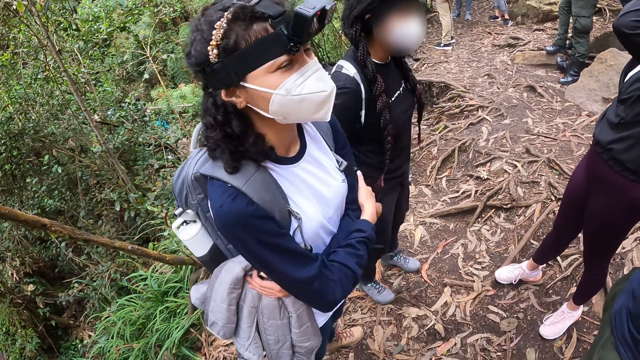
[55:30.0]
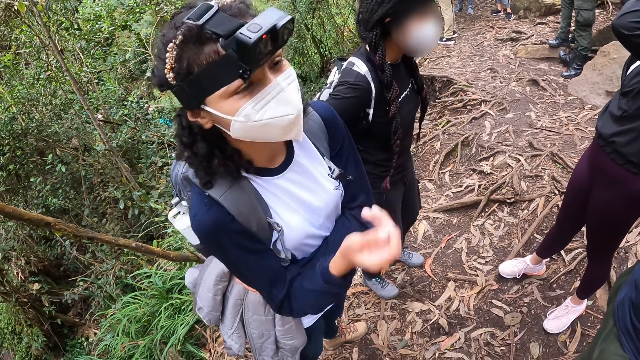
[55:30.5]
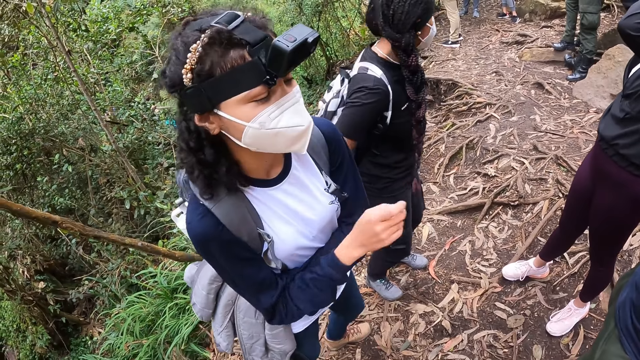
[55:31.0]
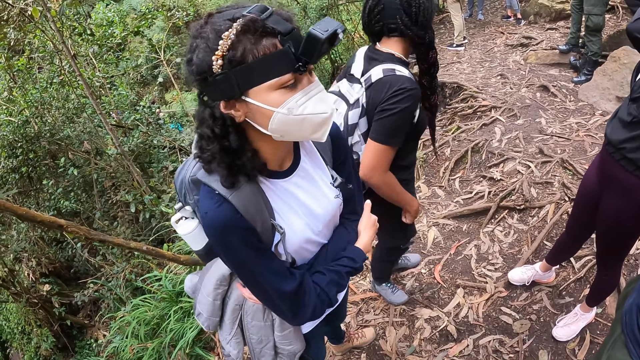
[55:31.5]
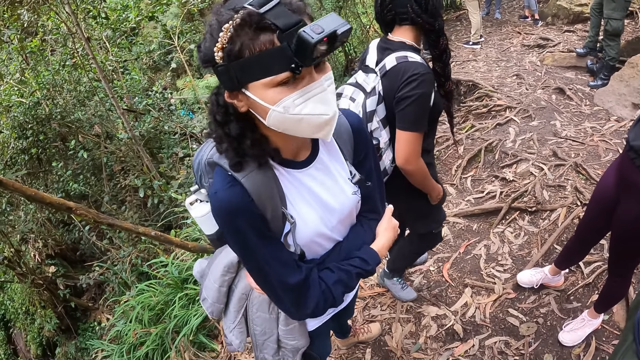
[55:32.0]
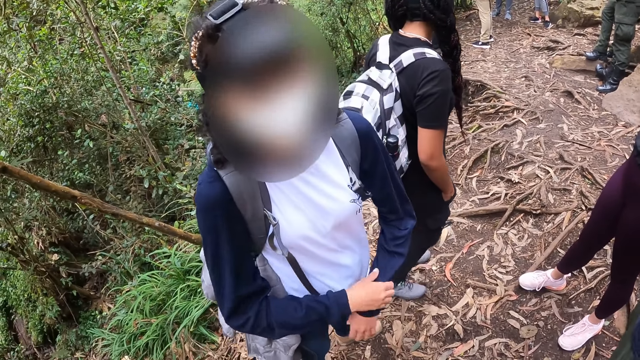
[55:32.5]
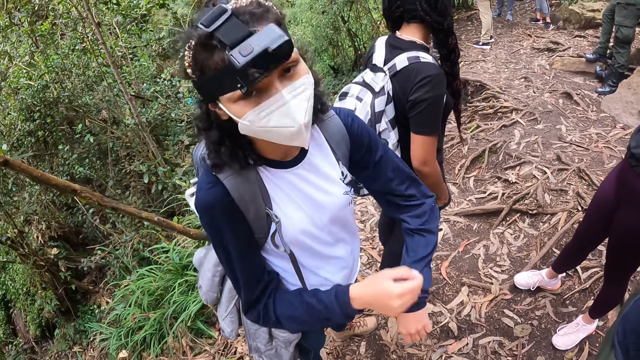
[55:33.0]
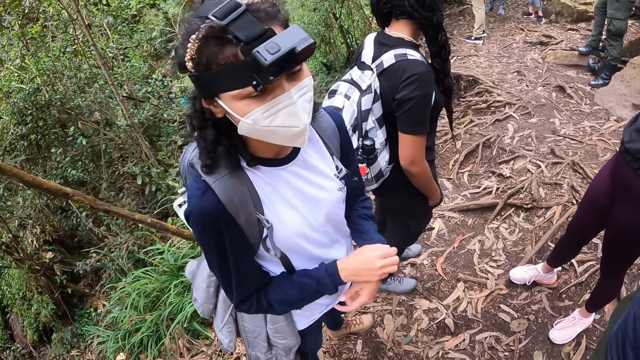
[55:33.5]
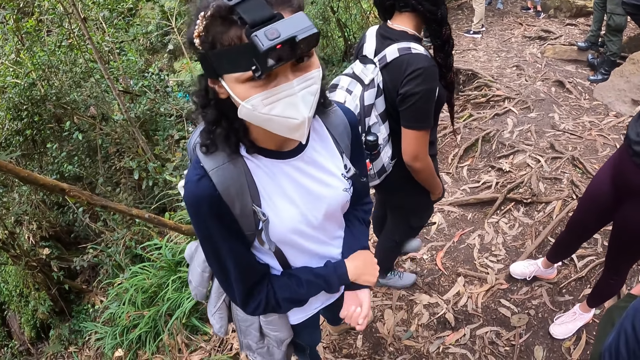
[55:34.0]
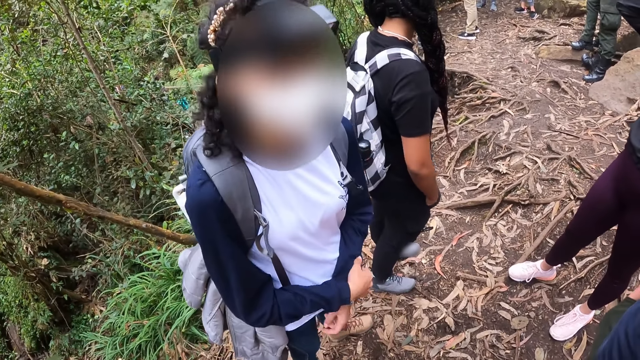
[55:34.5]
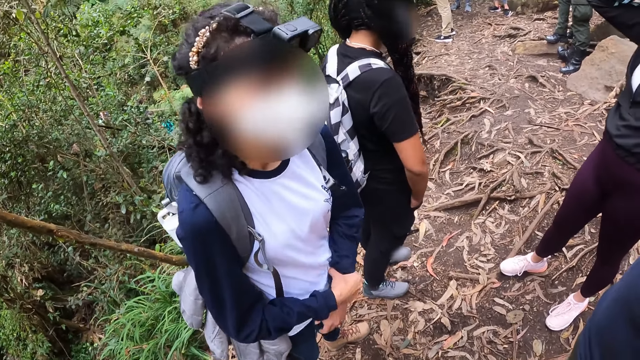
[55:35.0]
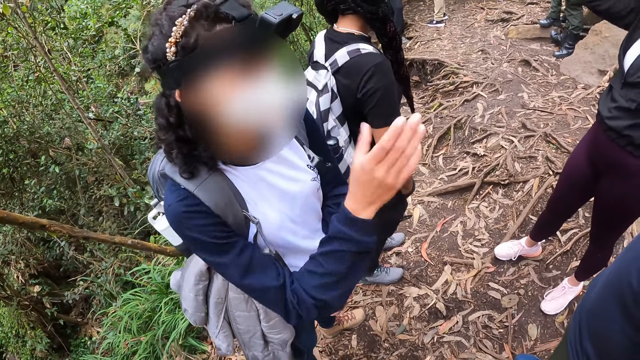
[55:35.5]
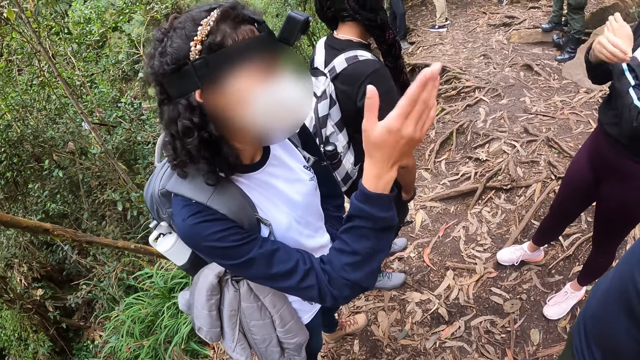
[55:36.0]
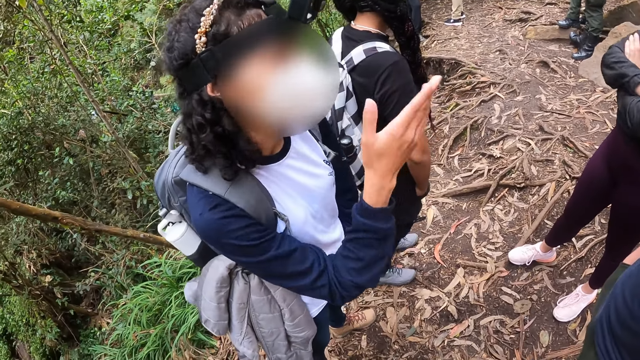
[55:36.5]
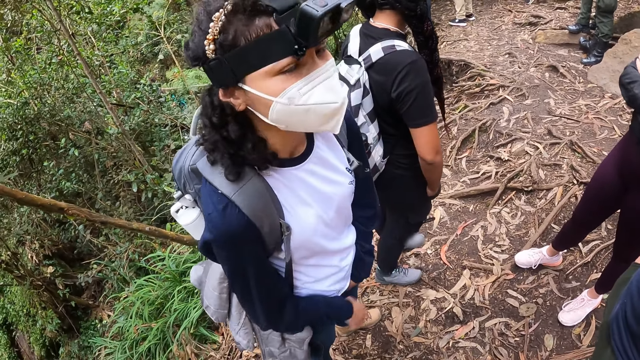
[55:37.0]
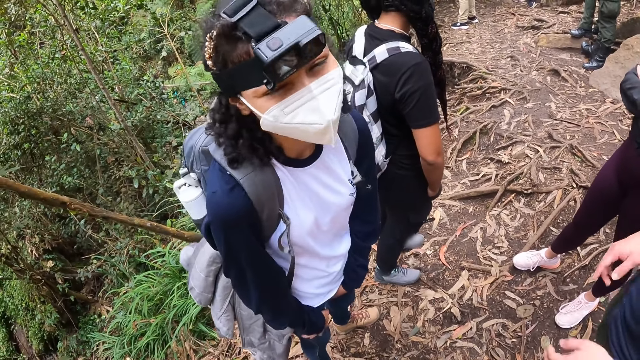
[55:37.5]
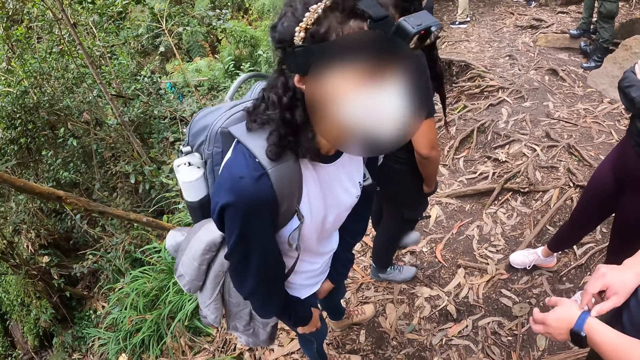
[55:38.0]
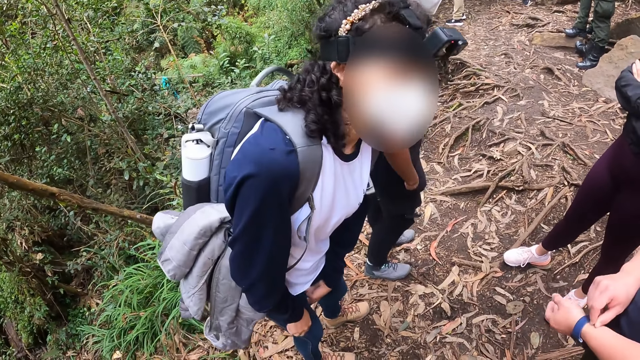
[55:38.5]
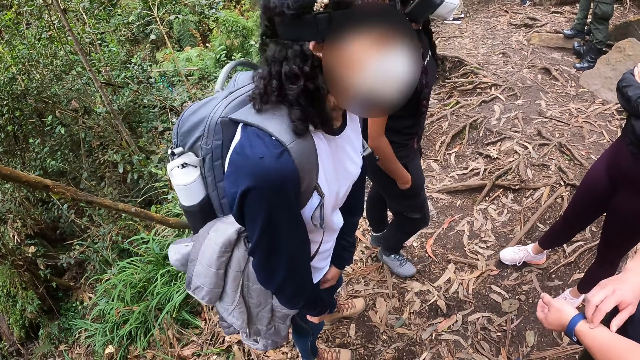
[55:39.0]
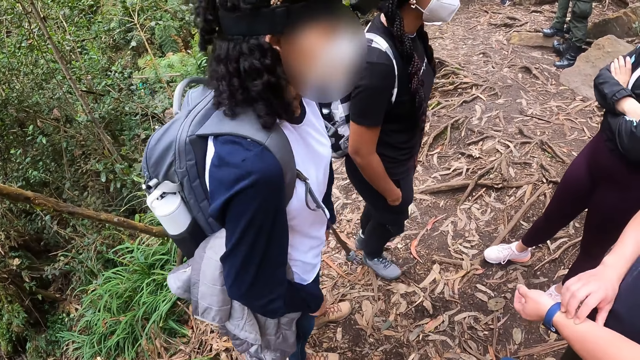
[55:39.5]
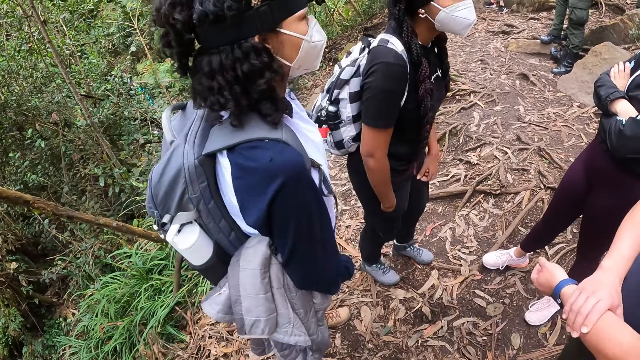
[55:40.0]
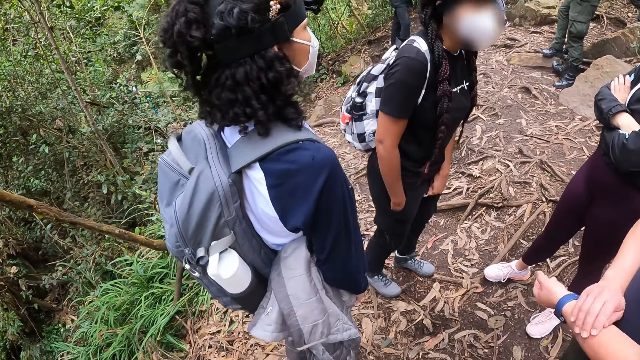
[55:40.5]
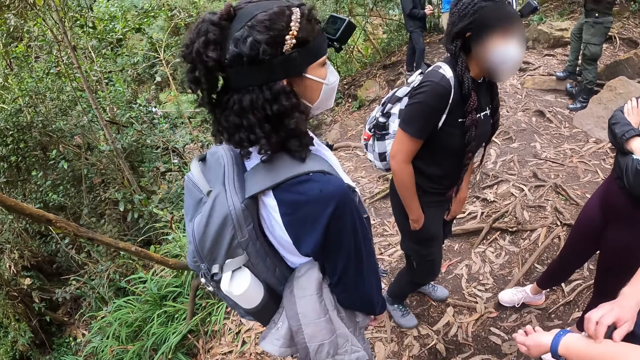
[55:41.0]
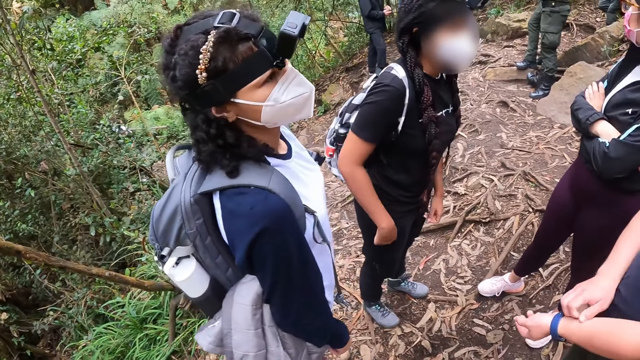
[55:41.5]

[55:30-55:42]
A woman holds her arm, separates her hand, pulls her sleeves, gestures her hand, holds her hand and gestures her hand. A man adjusts a wristwatch on his left wrist with his right hand. The woman moves her body. The man scratches his left arm with his right hand. Another woman adjusts her trousers with her left hand.

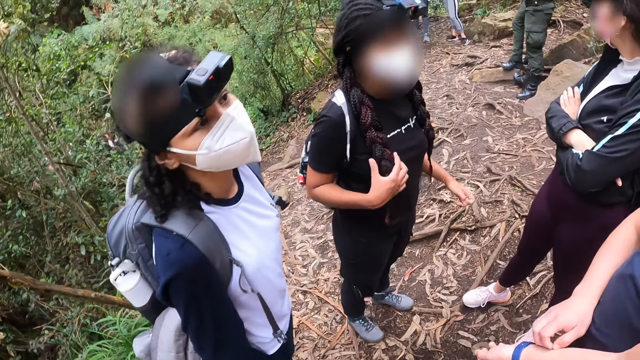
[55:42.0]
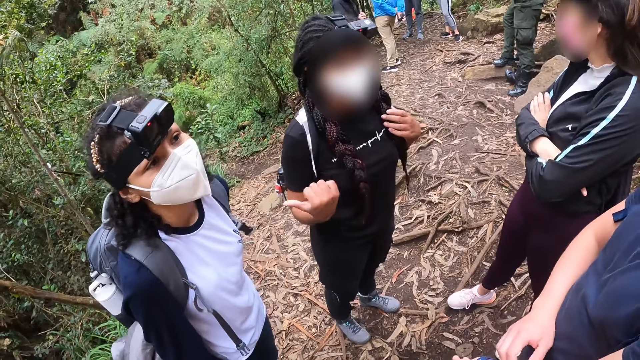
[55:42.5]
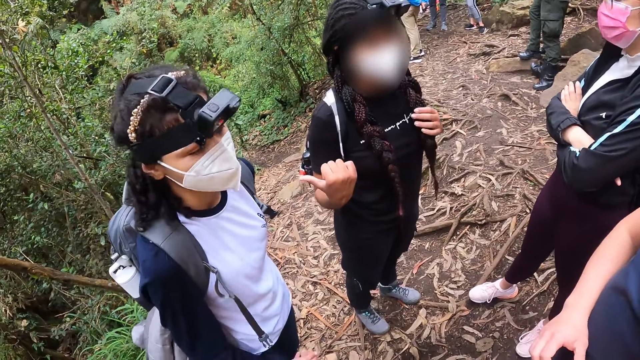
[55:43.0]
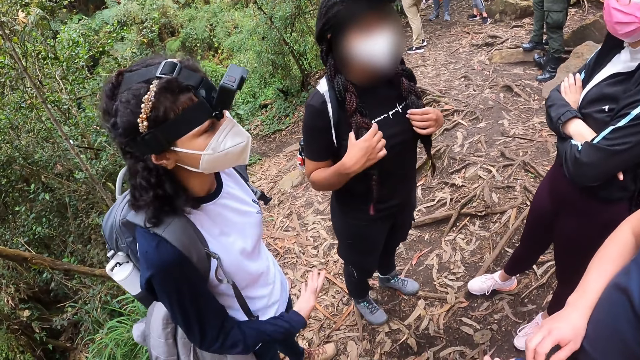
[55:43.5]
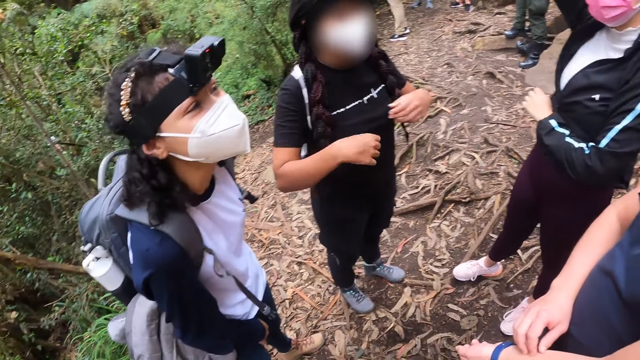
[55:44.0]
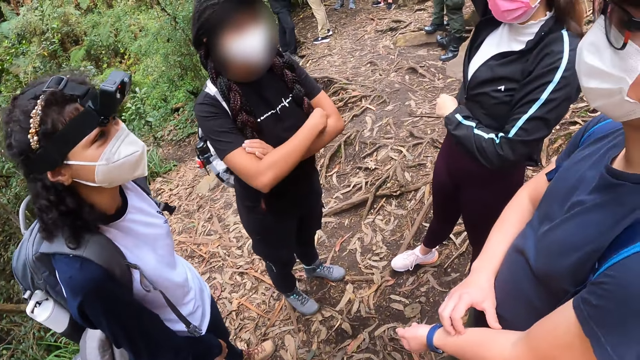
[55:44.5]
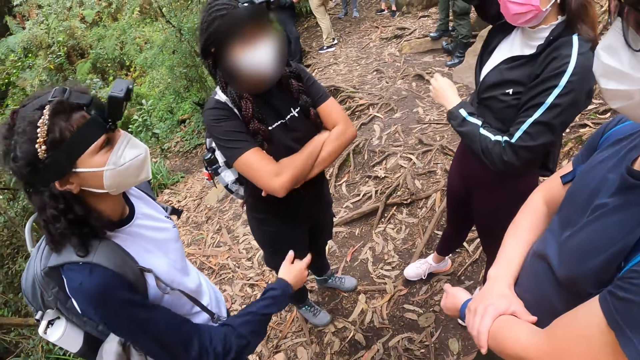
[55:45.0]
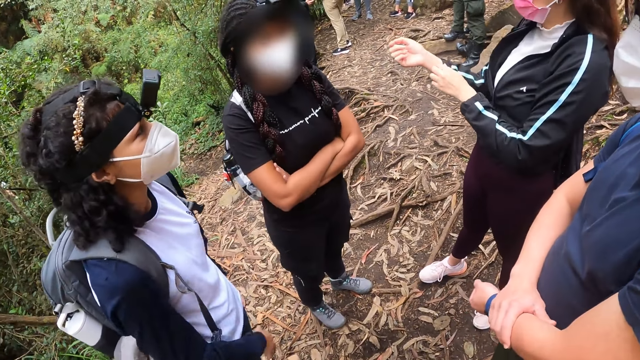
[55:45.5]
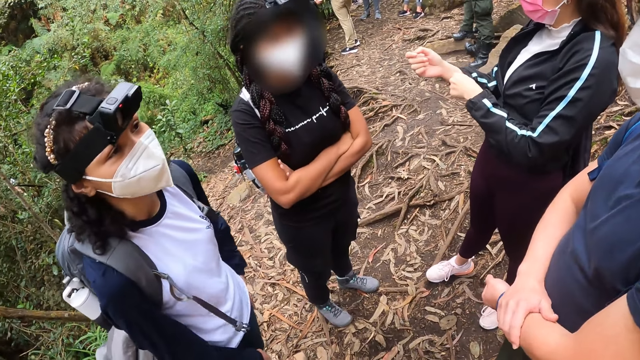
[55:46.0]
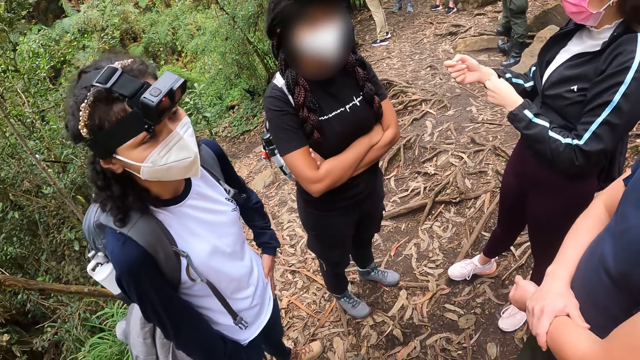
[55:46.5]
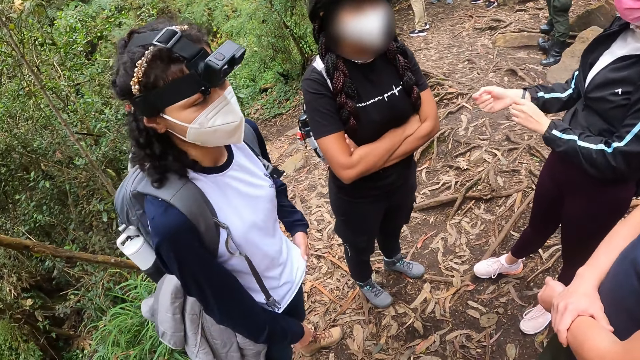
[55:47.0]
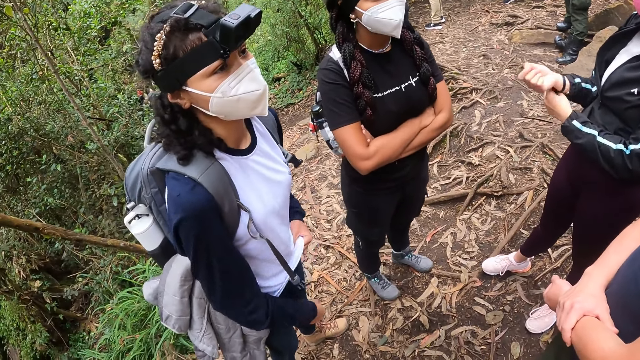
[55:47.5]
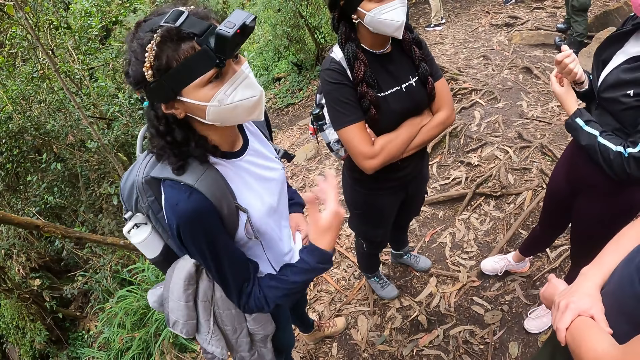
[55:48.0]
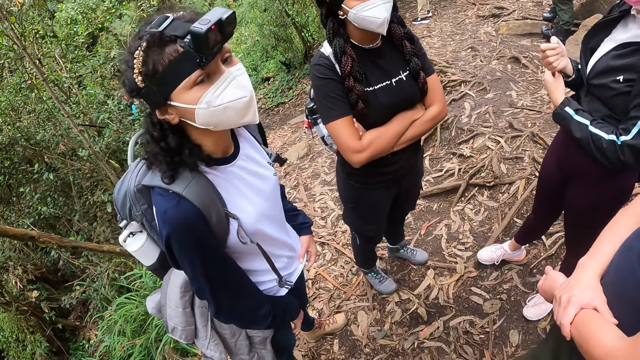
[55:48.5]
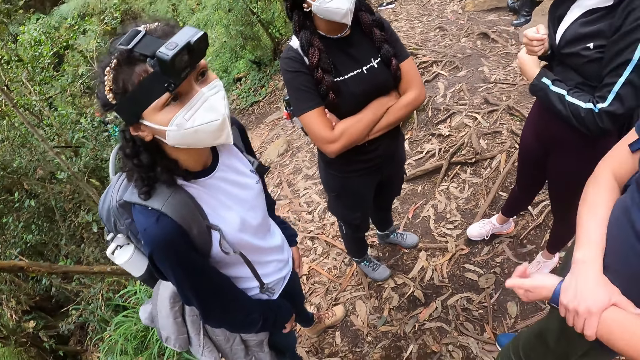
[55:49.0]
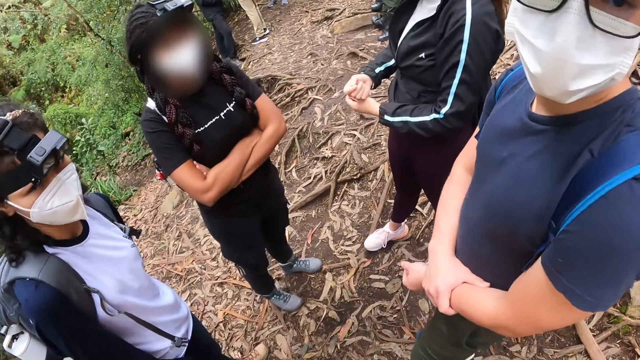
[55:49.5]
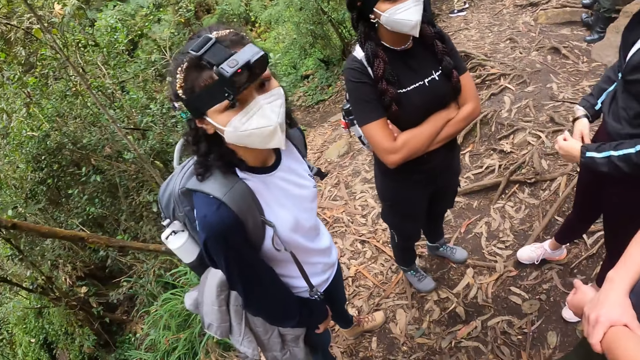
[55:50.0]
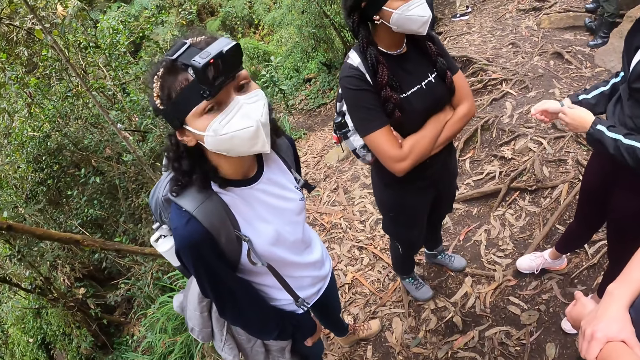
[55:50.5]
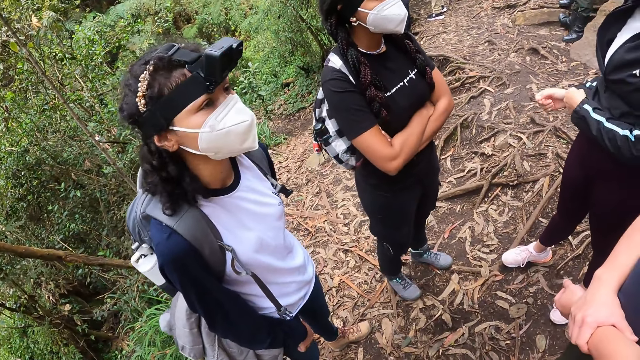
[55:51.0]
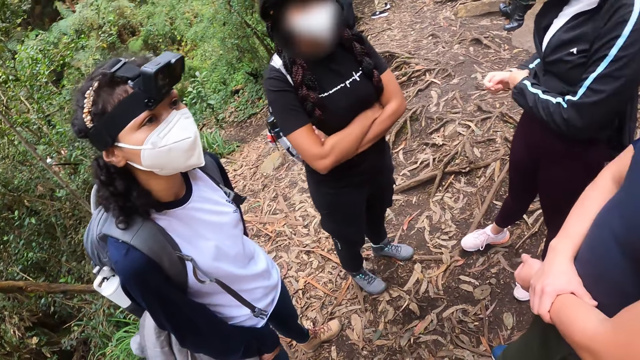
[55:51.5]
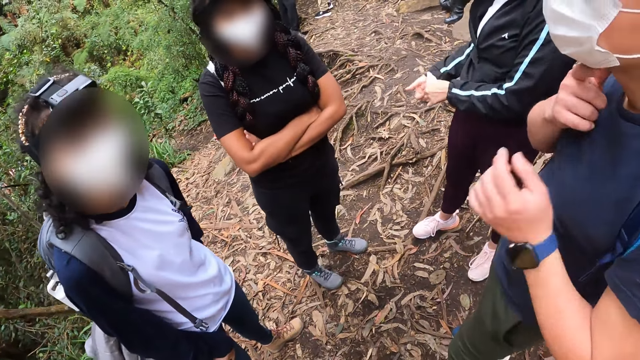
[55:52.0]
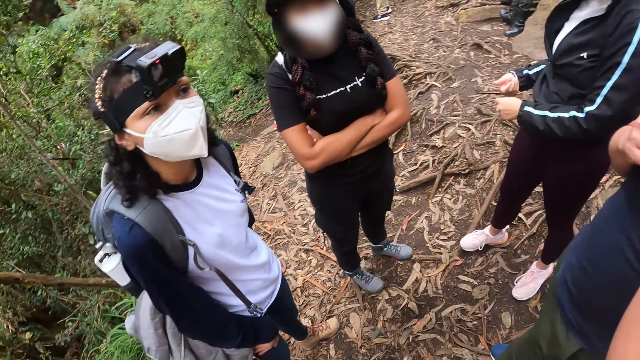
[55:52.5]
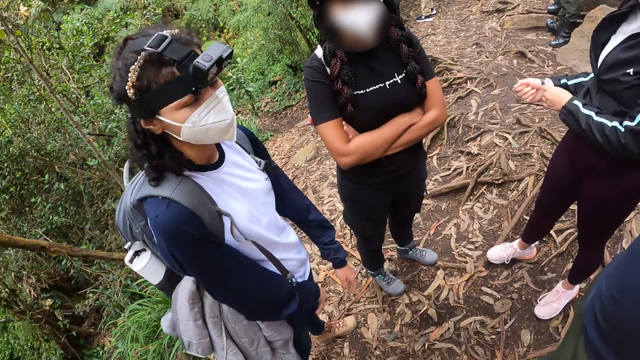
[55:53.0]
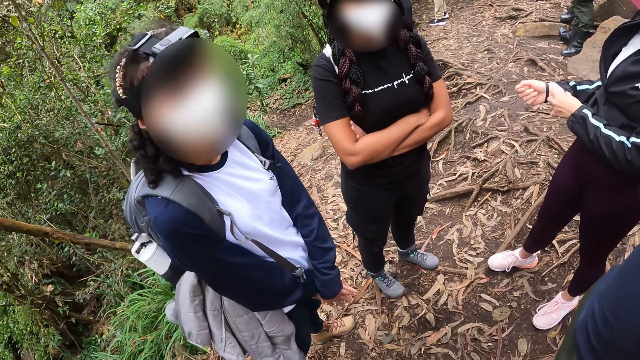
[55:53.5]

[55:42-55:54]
A woman adjusts her braids with her right hand, adjusts her braids with her left hand and adjusts her braids with her hands. Another woman gestures her hand. A third woman adjusts a bracelet on her right hand with her left hand. The second woman pulls her sweater, gestures her hand and pulls her hand off the sweater. The third woman adjusts the right sleeve of her top with her left hand. A man adjusts a facemask on his face with his hands. The second woman holds her hands together.
